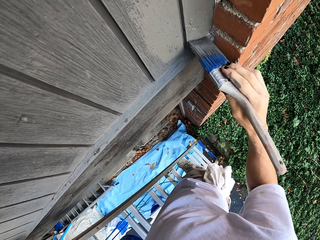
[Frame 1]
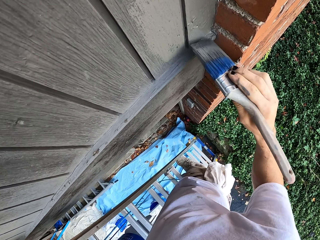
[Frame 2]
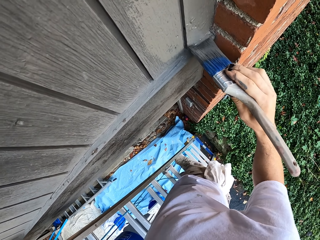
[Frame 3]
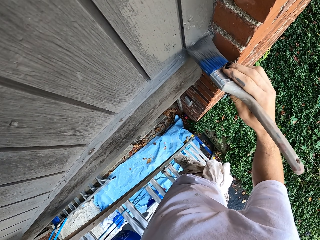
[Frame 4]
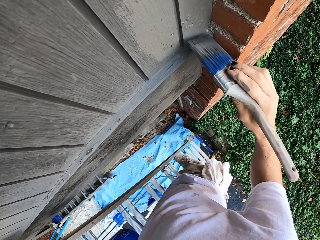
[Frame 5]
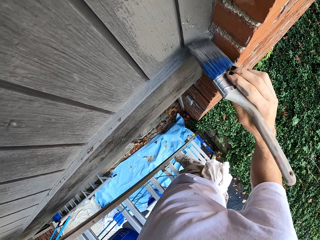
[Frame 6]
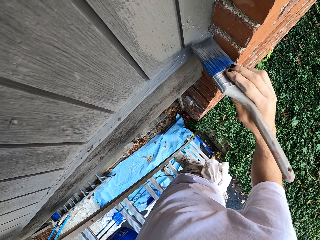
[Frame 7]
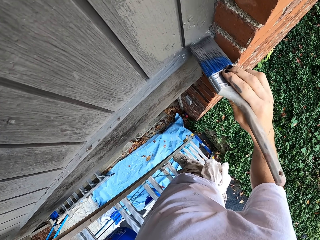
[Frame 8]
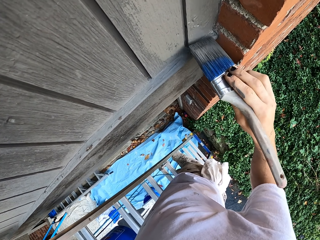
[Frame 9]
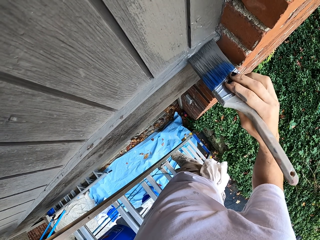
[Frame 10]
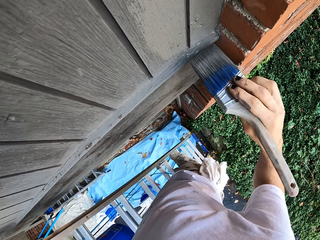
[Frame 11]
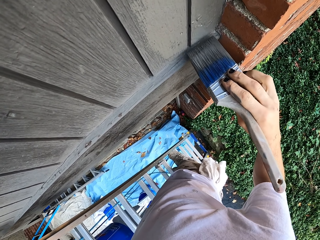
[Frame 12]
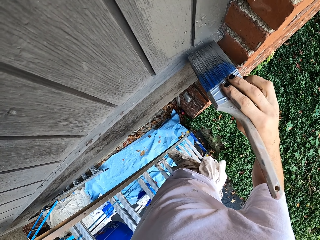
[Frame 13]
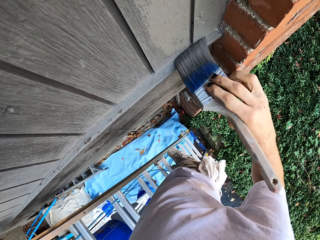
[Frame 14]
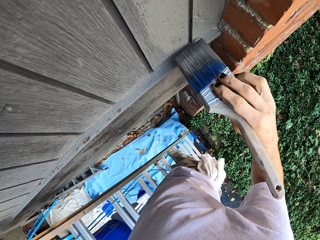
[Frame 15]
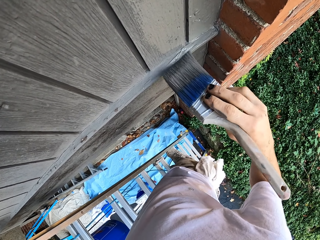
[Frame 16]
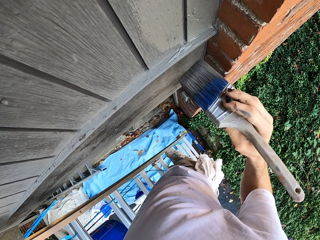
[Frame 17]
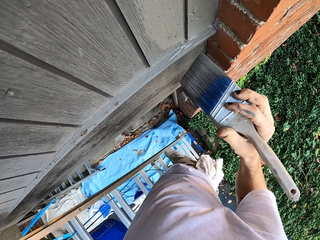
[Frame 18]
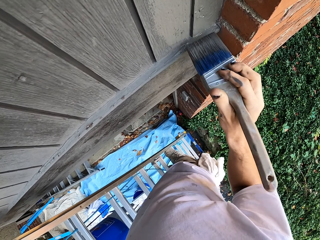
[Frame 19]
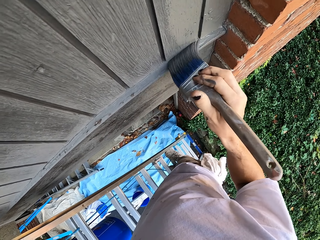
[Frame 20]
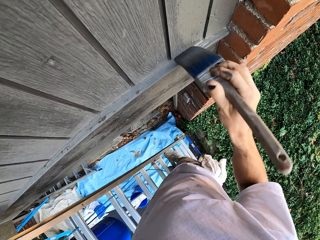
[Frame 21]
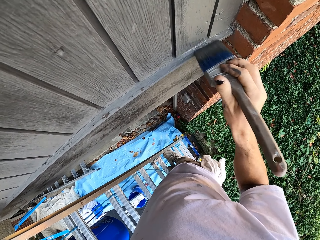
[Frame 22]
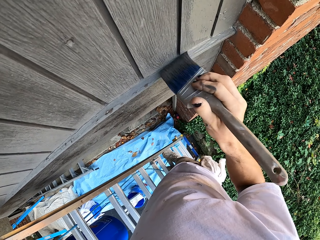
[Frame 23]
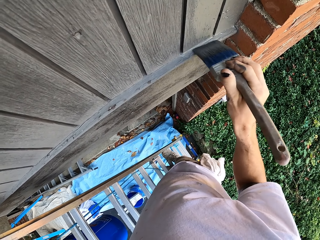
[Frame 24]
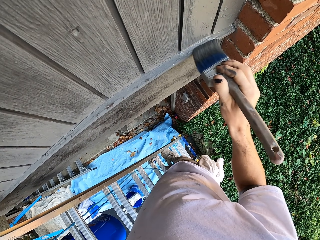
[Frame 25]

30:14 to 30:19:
The camera wearer paints the wall.

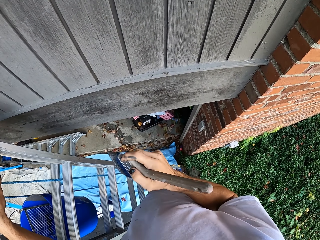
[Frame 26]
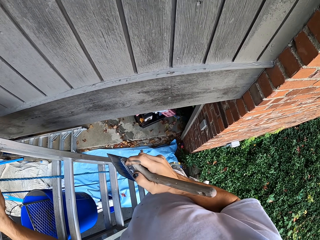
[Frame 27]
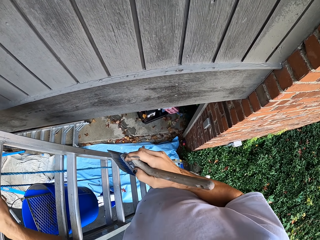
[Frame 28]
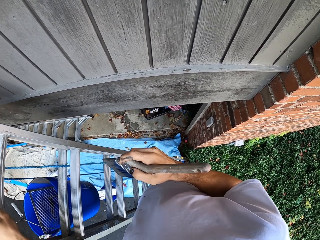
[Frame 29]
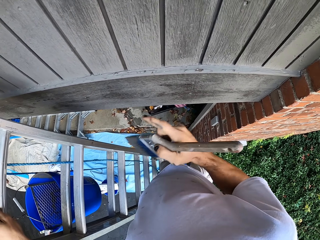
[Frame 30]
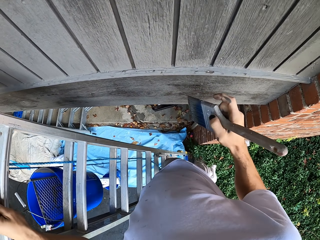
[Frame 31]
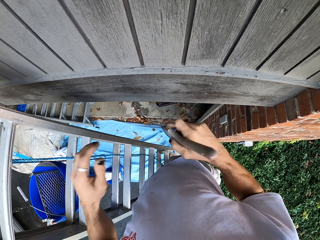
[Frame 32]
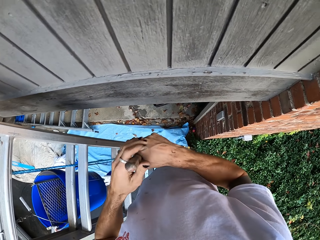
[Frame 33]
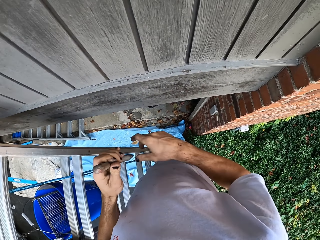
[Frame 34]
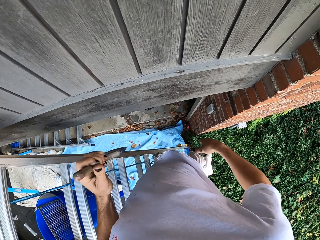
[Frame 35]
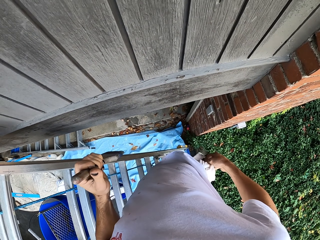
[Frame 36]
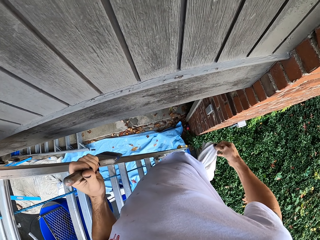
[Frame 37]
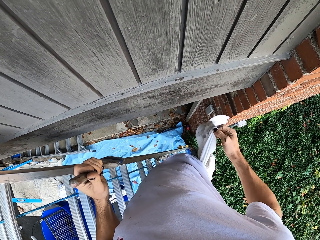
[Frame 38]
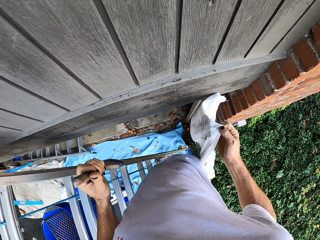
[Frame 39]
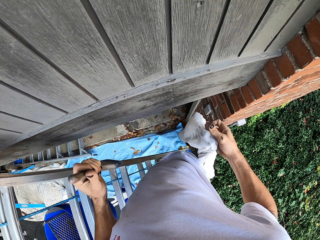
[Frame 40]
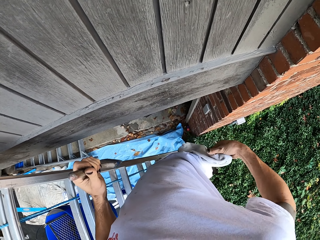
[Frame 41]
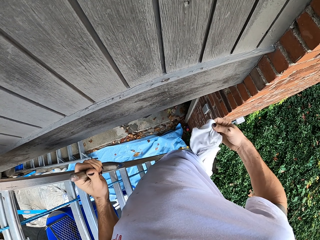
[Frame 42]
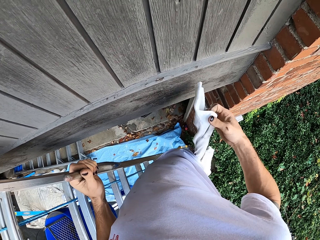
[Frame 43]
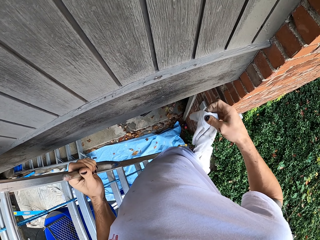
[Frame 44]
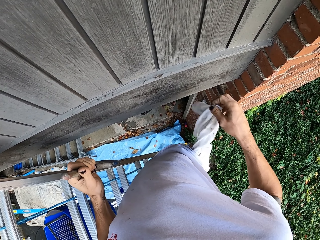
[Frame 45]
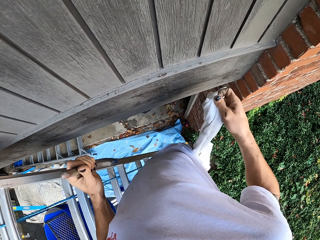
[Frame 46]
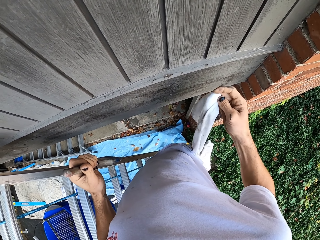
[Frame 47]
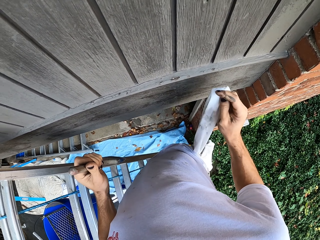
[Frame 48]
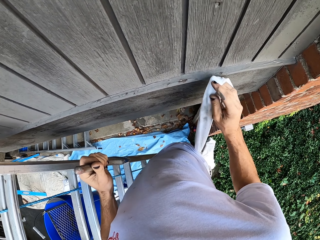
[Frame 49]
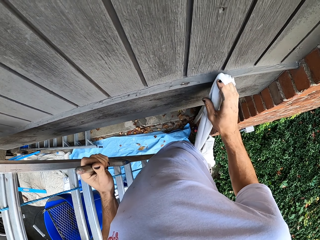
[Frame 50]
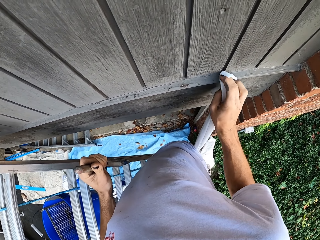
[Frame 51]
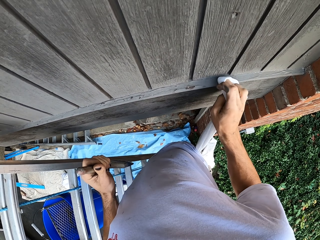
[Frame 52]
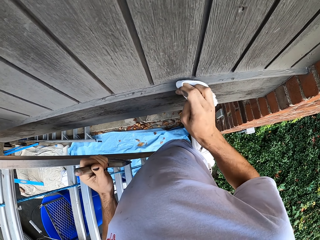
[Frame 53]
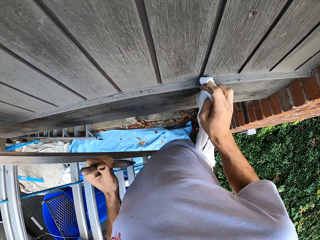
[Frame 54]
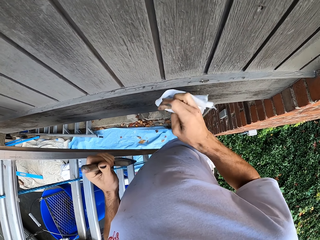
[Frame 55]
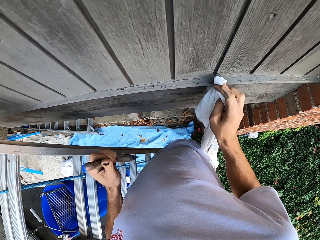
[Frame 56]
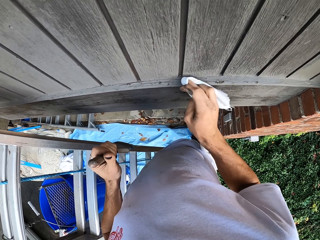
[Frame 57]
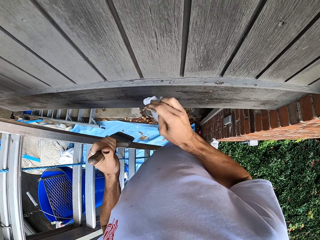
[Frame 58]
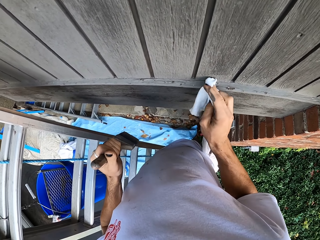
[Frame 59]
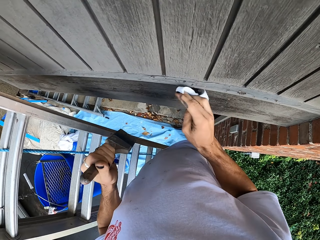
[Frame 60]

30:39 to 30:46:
The camera wearer examines the paintbrush. They pass the brush to the left. They pull a cloth from the pocket. They wipe the wall with the cloth.

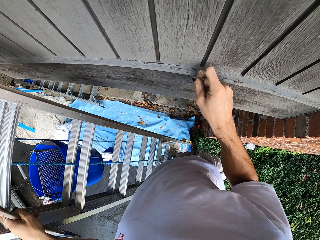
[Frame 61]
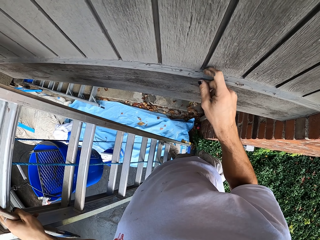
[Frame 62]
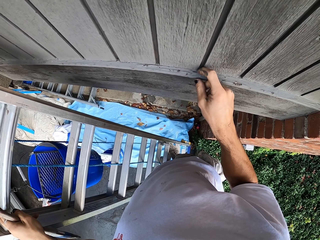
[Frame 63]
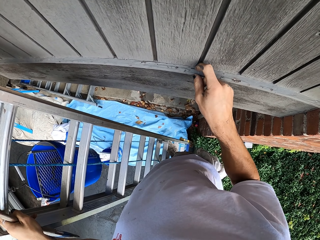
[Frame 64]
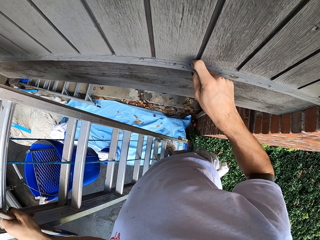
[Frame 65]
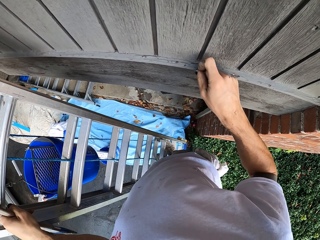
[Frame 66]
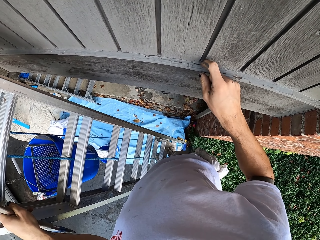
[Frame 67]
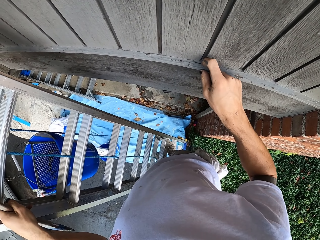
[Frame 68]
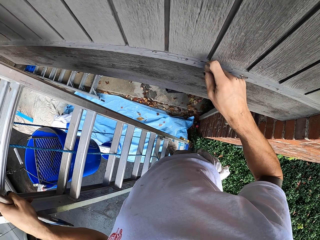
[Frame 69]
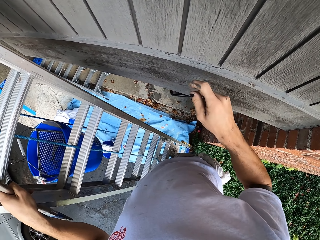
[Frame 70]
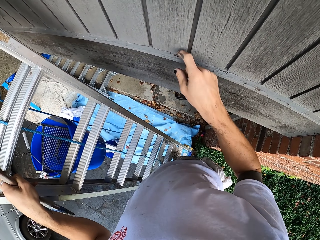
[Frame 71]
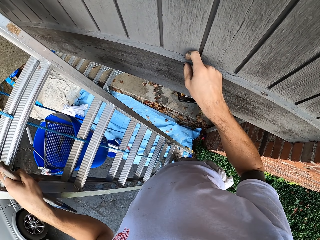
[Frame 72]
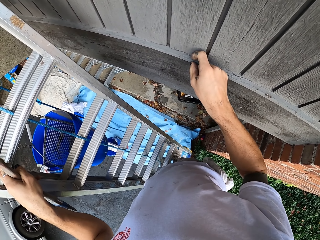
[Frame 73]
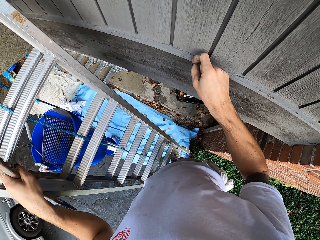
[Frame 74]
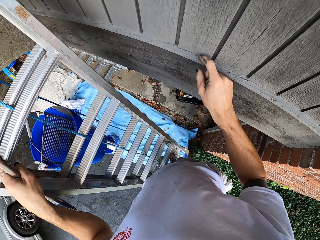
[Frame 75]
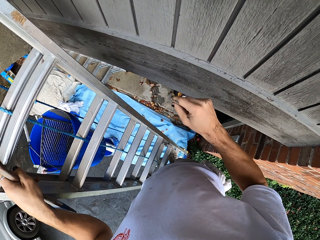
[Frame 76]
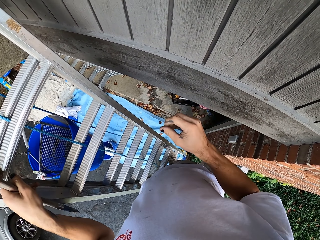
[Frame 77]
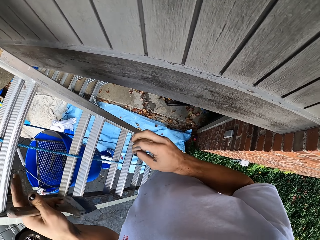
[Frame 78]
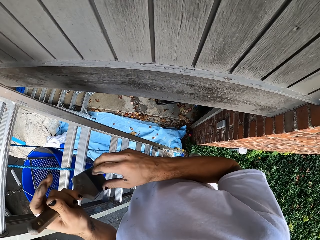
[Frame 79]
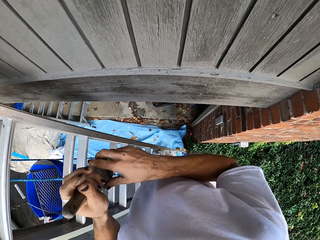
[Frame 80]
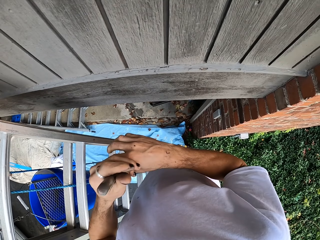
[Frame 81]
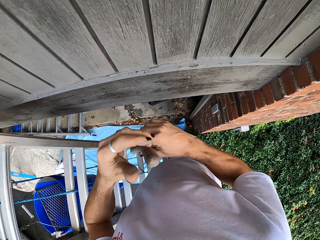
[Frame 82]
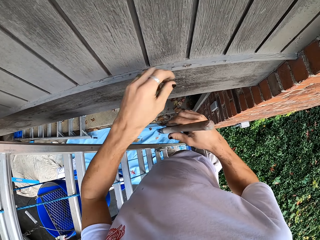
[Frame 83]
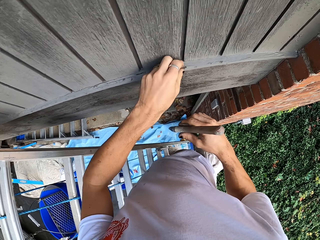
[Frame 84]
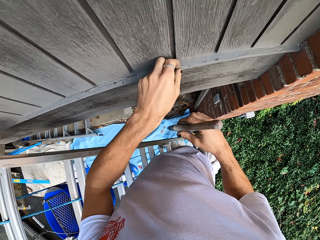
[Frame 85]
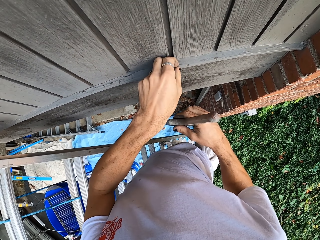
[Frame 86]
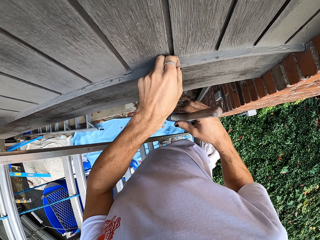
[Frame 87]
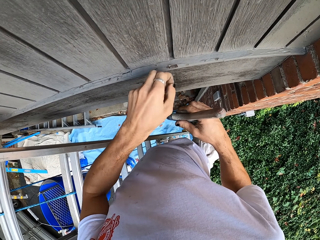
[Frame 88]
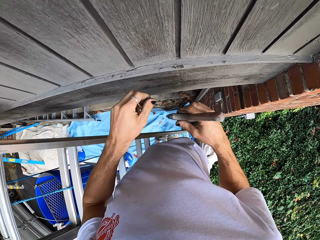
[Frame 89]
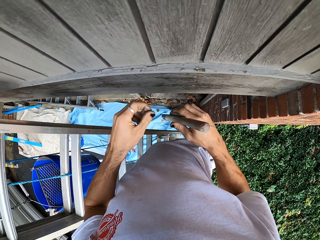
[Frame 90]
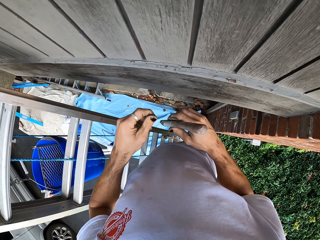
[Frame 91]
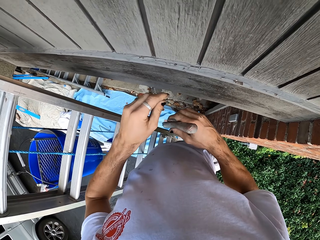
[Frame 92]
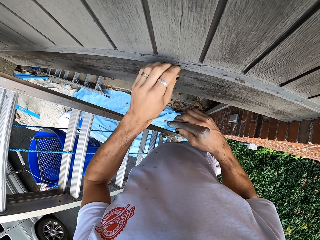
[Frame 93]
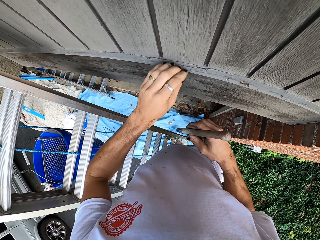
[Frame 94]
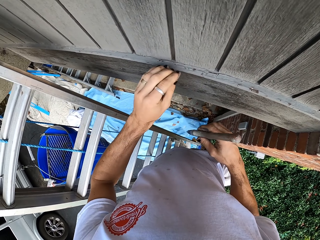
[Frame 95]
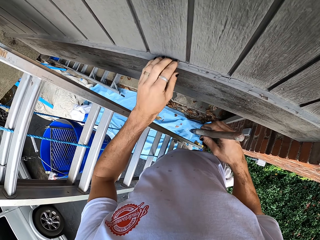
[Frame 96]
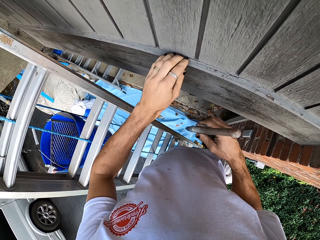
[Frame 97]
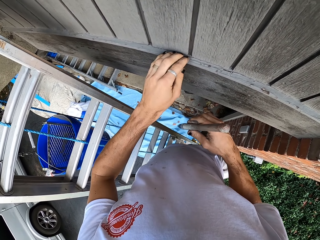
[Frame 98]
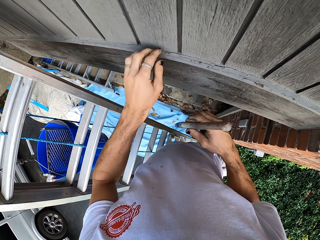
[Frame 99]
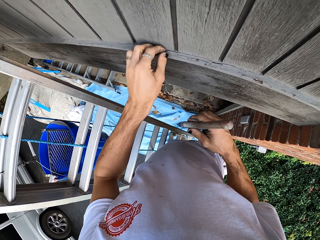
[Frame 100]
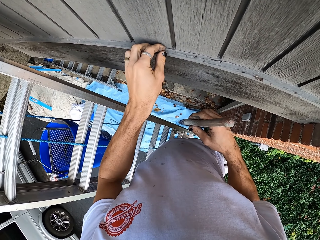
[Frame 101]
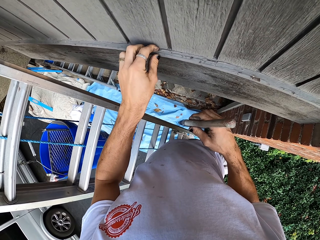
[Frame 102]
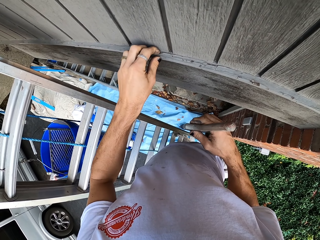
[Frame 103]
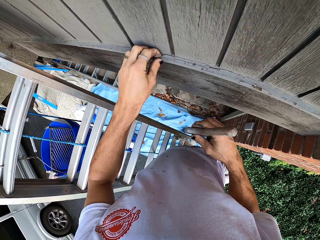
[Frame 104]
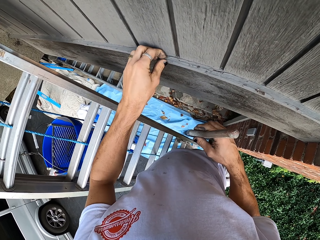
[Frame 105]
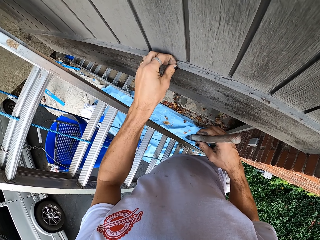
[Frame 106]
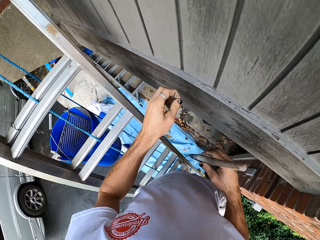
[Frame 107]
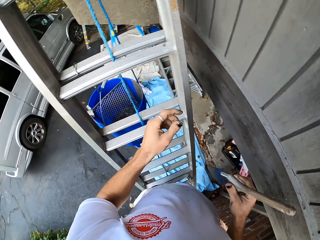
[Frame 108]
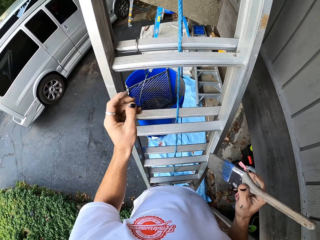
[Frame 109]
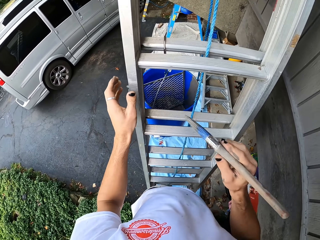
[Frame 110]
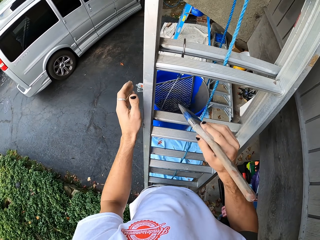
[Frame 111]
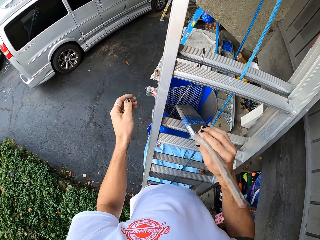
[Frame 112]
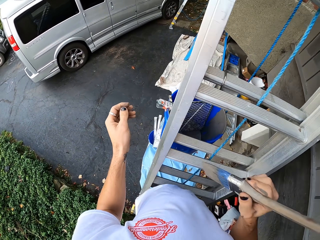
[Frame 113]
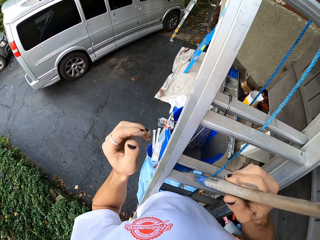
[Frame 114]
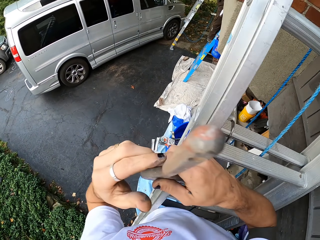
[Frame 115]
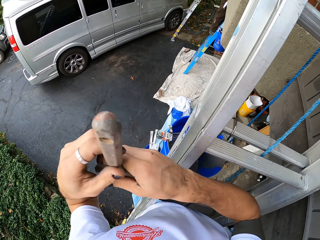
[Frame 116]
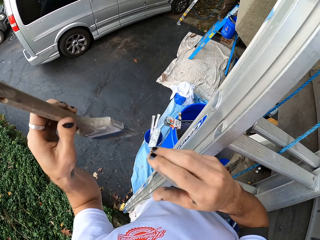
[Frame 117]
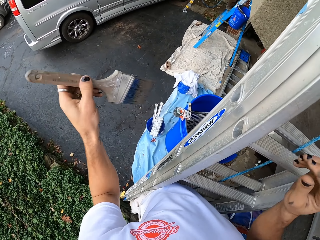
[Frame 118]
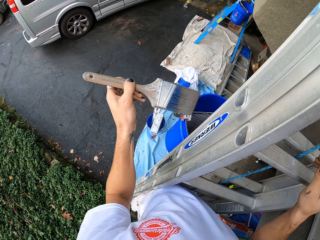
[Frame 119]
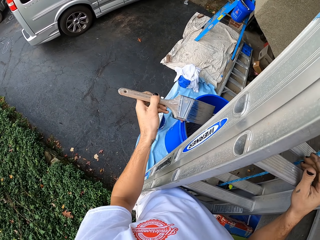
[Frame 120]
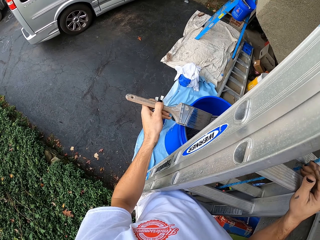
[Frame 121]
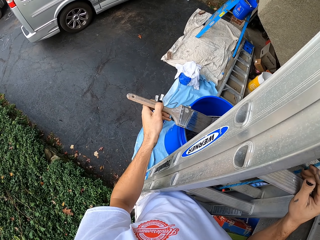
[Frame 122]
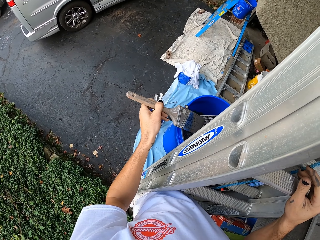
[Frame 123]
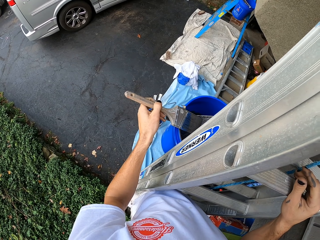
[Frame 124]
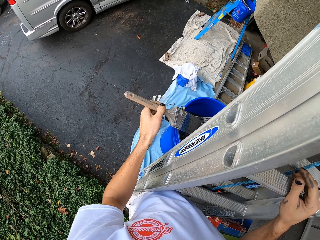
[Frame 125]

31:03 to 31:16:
The camera wearer examines the wall. They wipe the wall. They remove something from the wall. They pass the brush to the left. They drop the paintbrush.
